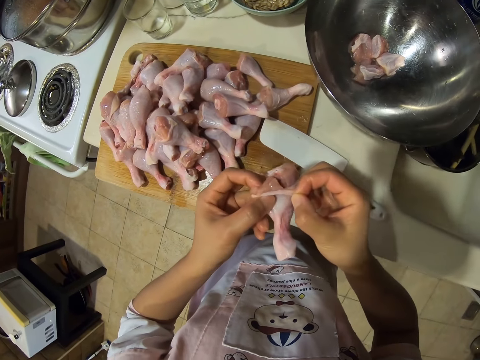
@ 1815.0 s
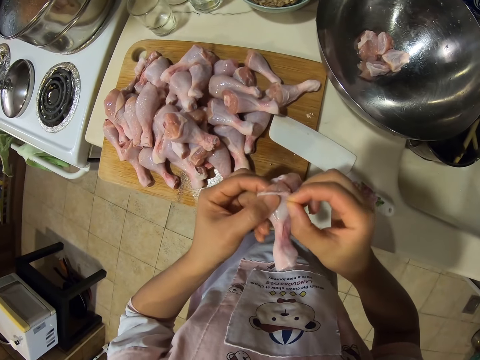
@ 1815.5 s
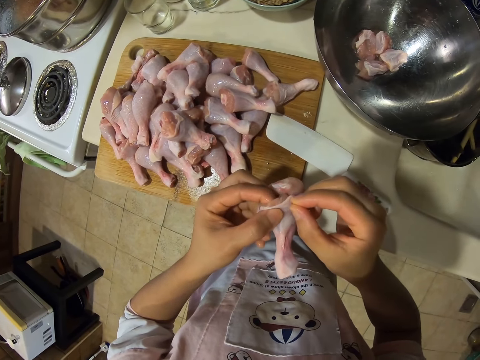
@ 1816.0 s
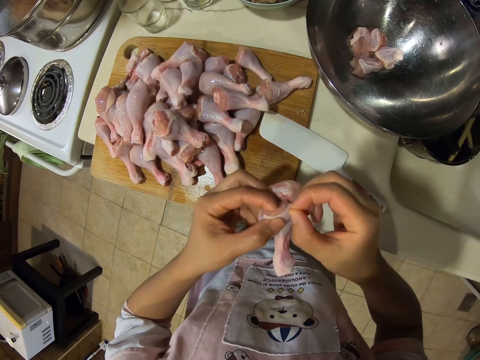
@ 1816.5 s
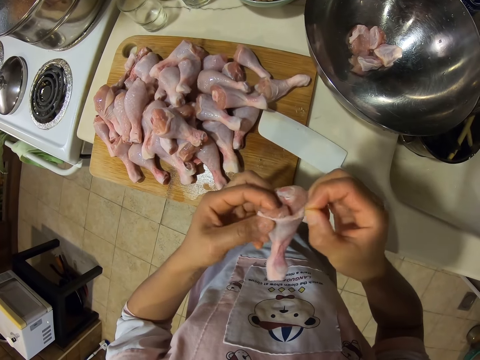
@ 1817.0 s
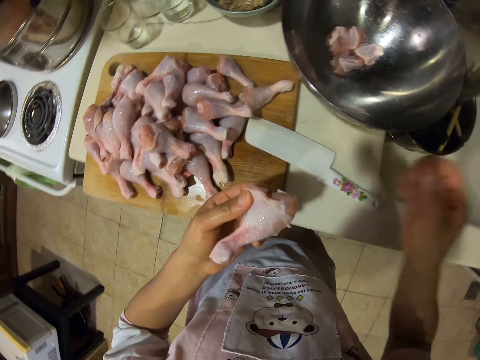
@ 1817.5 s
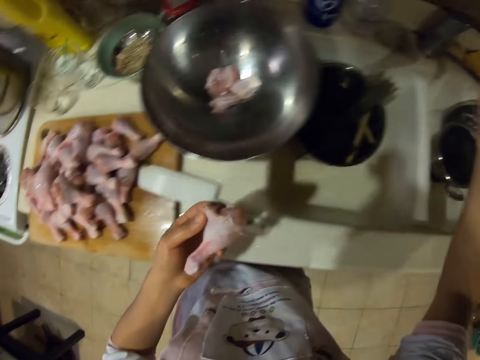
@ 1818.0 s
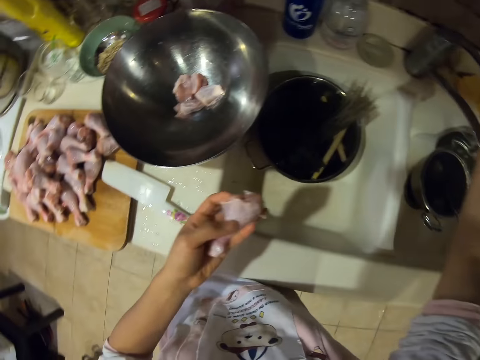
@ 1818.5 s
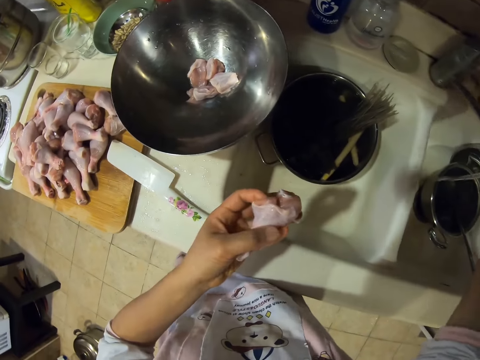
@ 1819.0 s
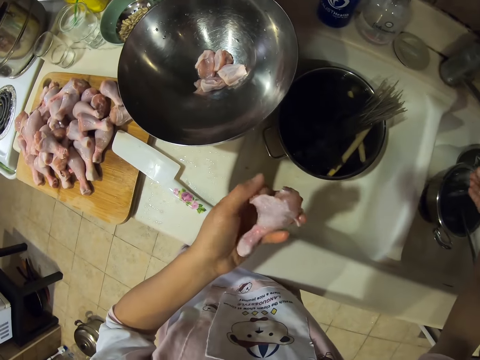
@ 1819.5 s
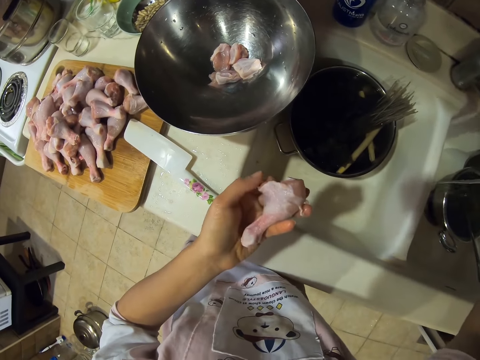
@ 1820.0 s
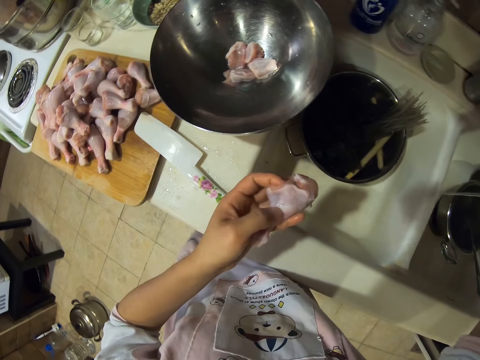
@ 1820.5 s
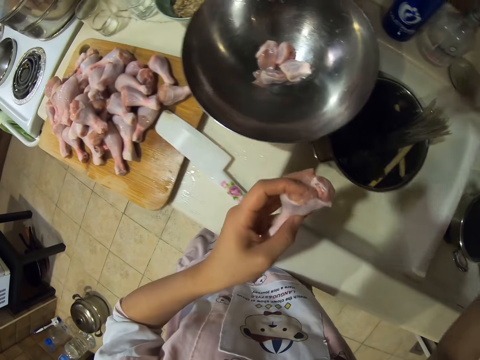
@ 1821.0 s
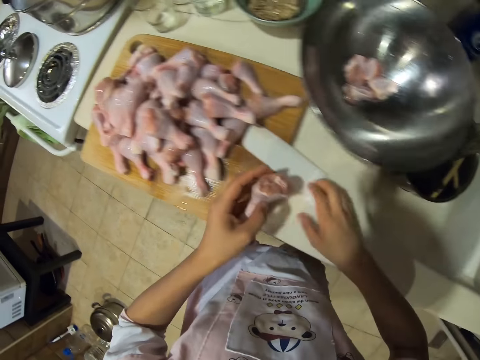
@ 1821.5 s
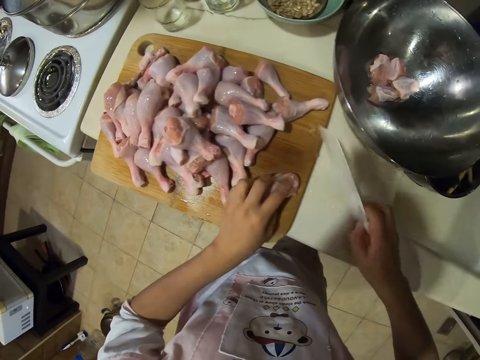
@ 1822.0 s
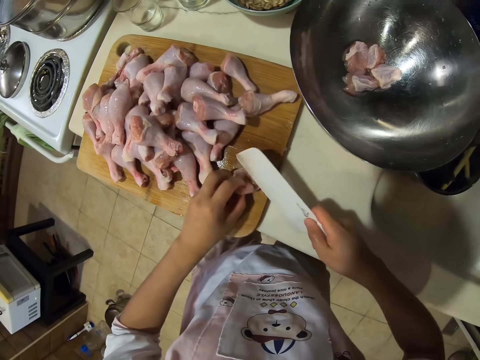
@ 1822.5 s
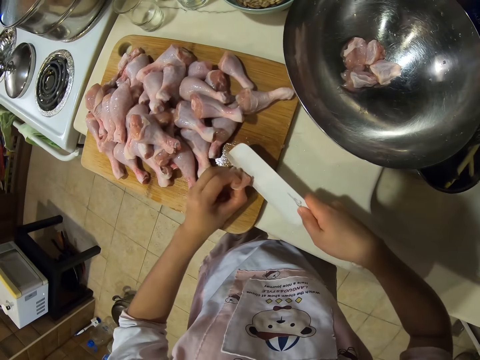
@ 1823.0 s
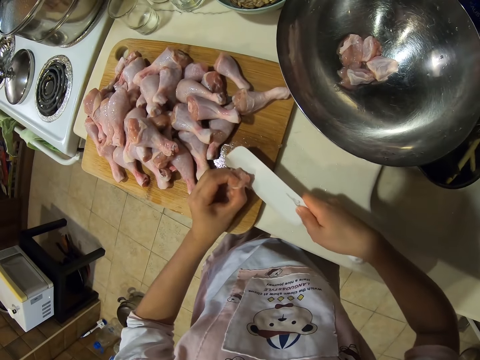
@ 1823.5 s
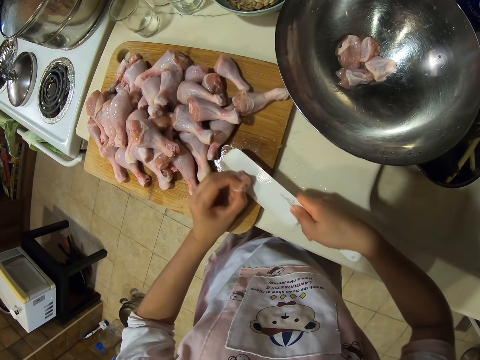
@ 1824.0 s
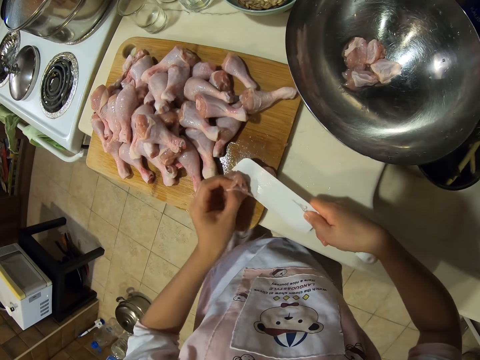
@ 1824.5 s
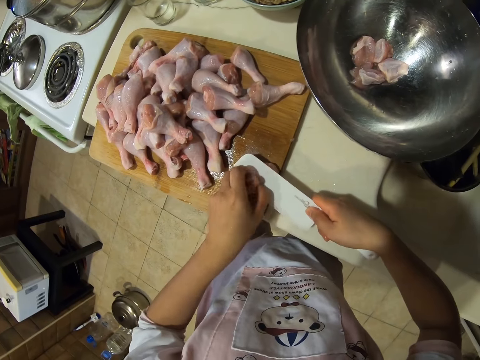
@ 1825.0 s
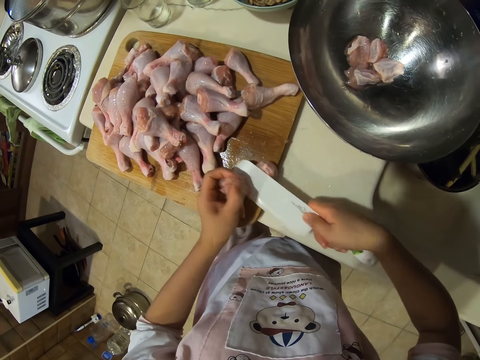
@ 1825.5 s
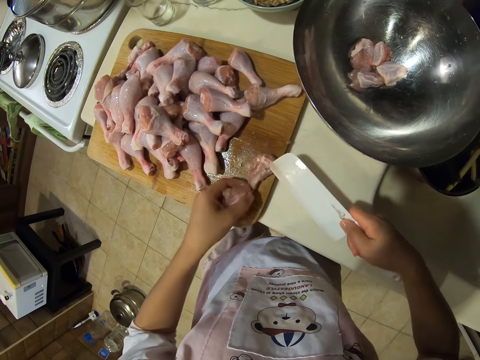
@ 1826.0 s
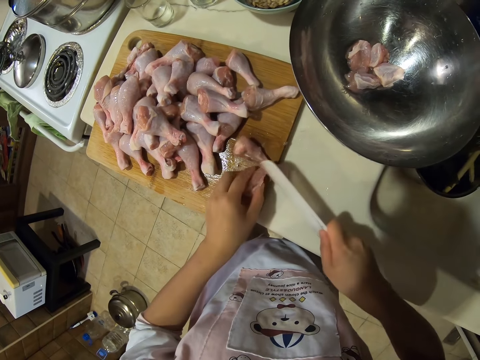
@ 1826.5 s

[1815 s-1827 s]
The camera wearer removes something from the raw chicken drumsticks. They rinse the hand. They cut the raw chicken drumsticks into small pieces. They debone the chicken drumstick.

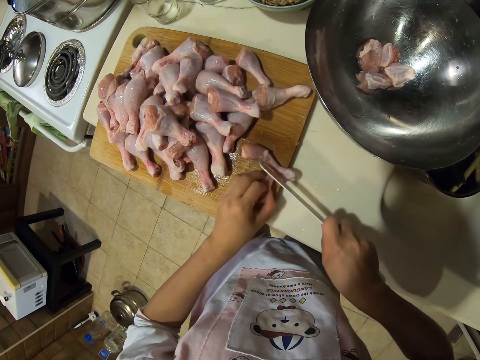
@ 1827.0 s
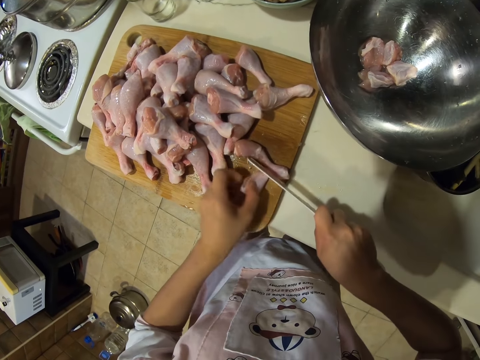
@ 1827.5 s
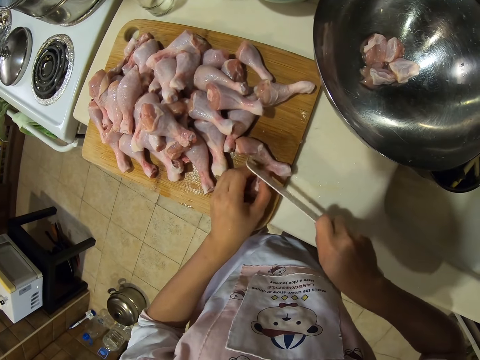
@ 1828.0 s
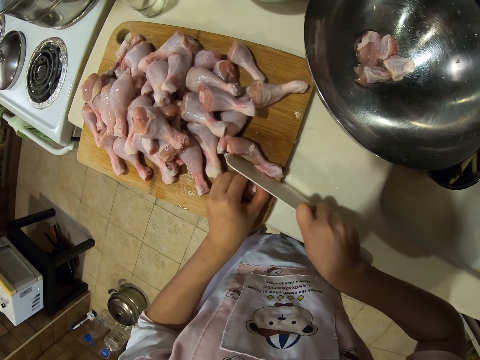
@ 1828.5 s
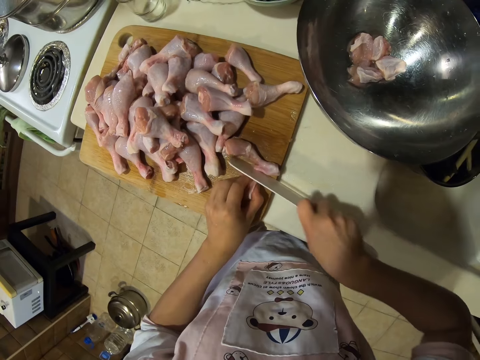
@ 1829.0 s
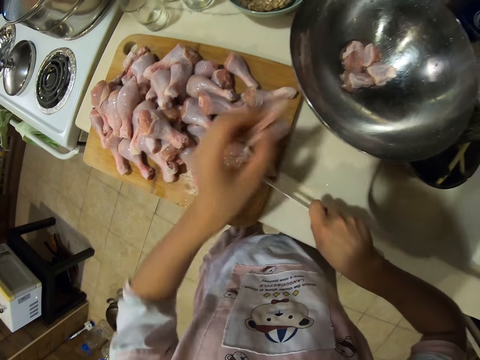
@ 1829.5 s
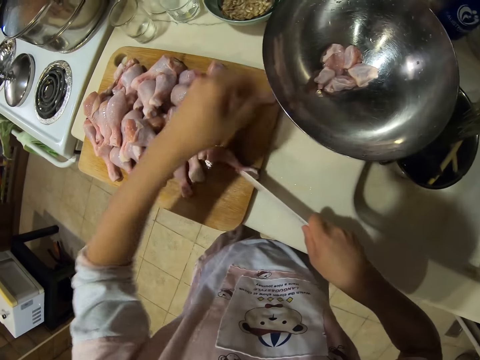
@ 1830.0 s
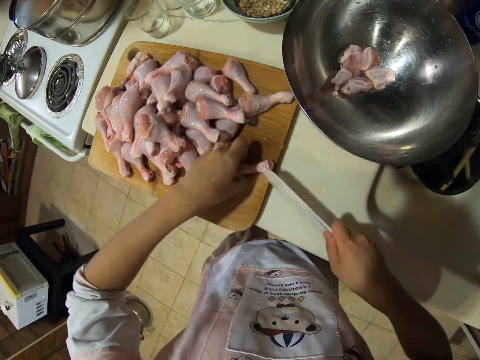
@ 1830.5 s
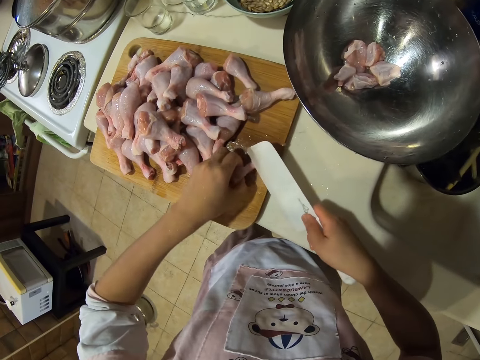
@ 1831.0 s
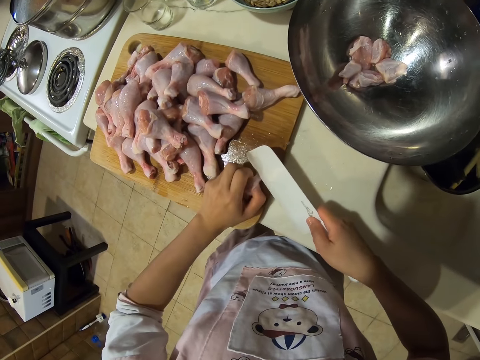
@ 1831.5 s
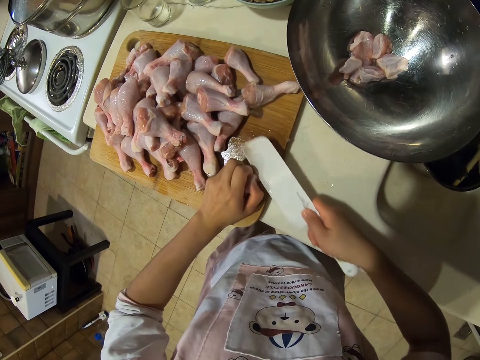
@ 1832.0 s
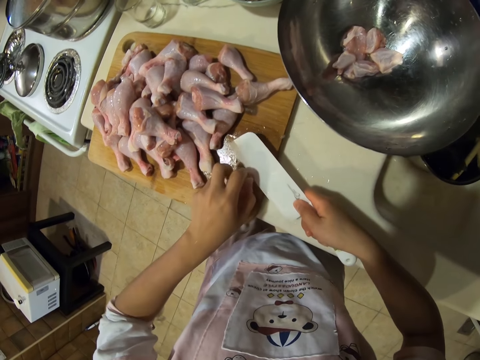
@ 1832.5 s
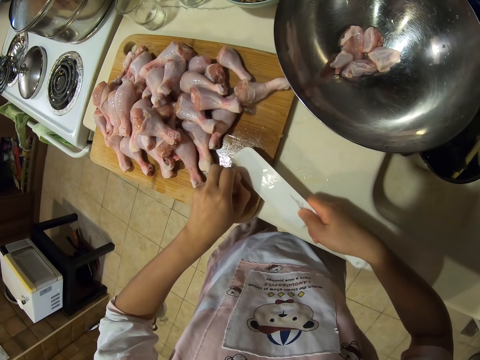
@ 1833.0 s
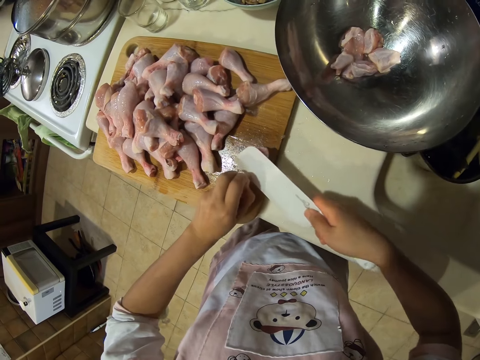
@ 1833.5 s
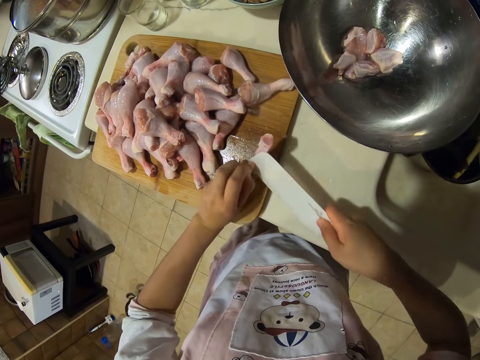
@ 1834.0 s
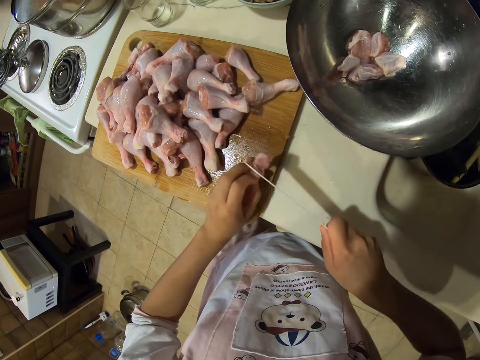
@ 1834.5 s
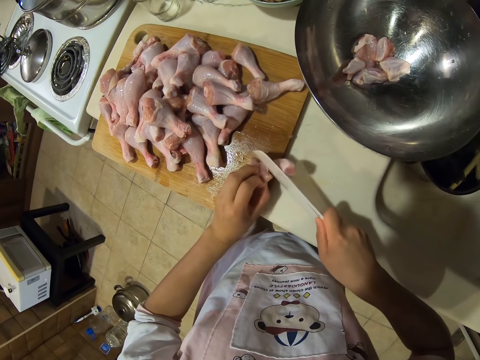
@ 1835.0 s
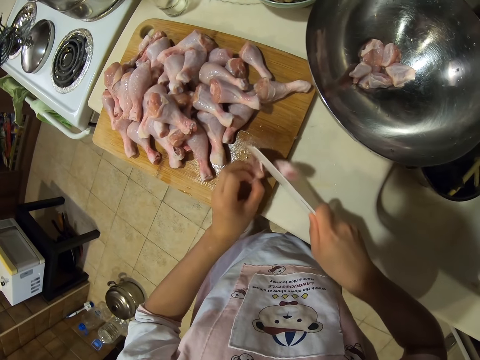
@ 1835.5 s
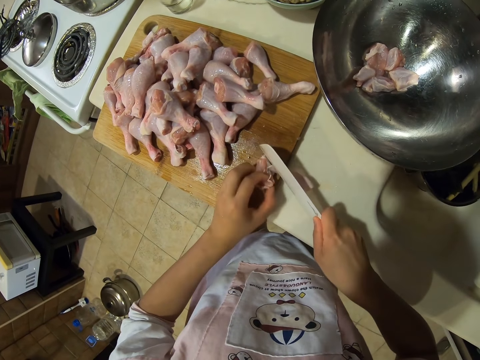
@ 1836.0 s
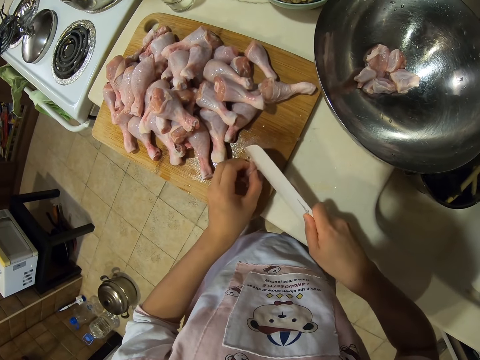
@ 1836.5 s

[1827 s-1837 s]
The camera wearer puts the raw chicken drumsticks to the bowl. They cut the raw chicken drumsticks into small pieces. They debone the chicken drumstick.

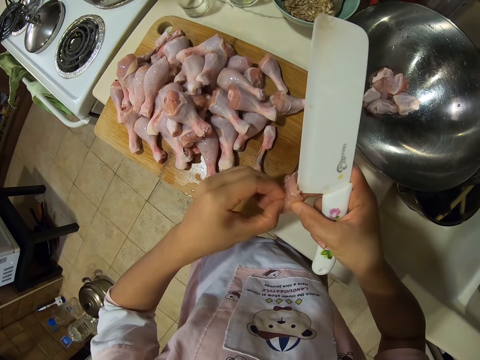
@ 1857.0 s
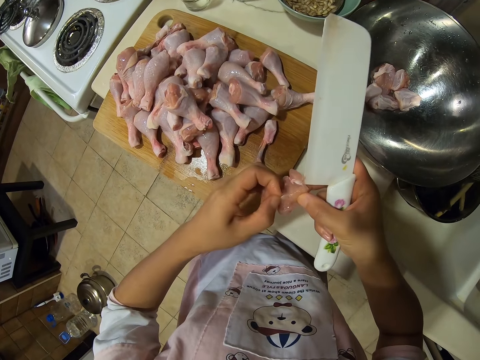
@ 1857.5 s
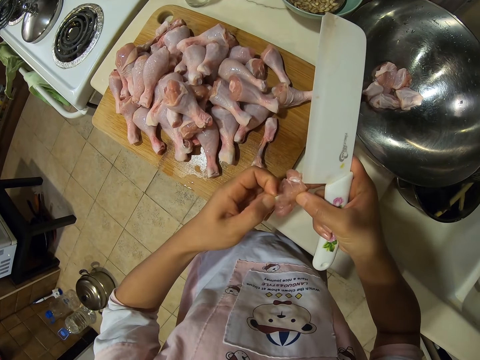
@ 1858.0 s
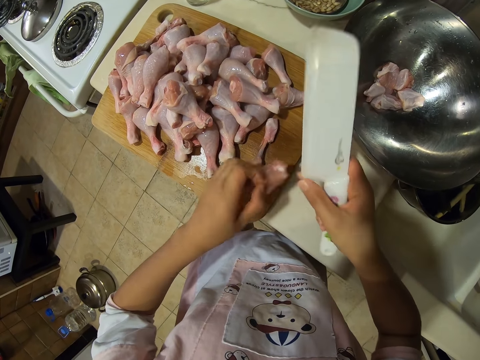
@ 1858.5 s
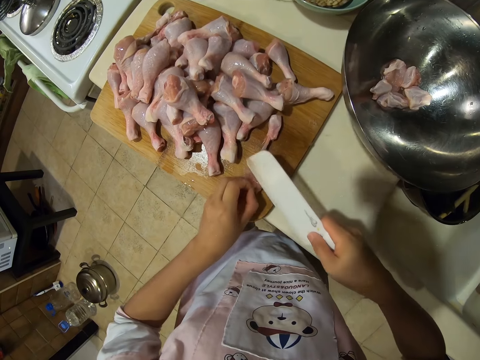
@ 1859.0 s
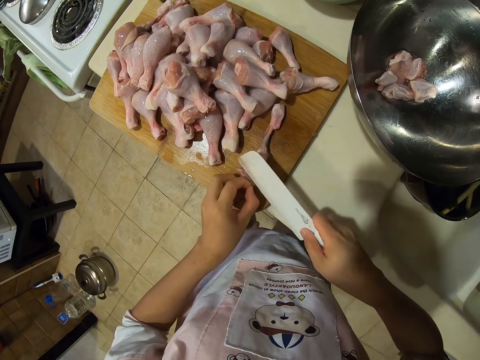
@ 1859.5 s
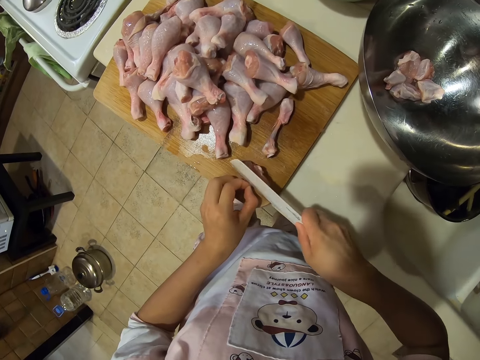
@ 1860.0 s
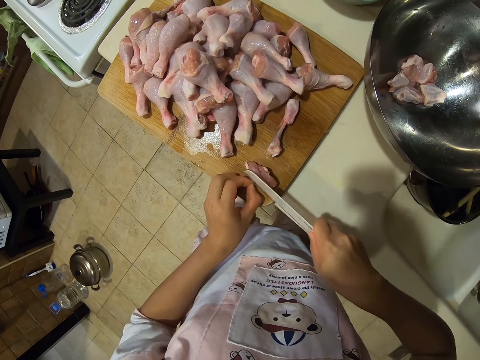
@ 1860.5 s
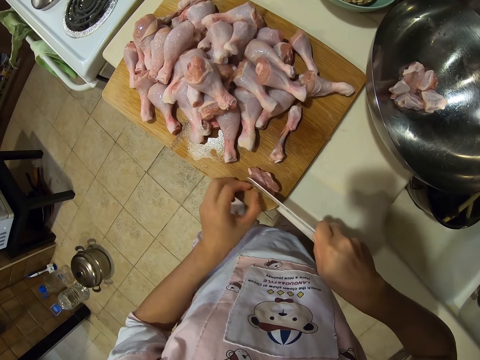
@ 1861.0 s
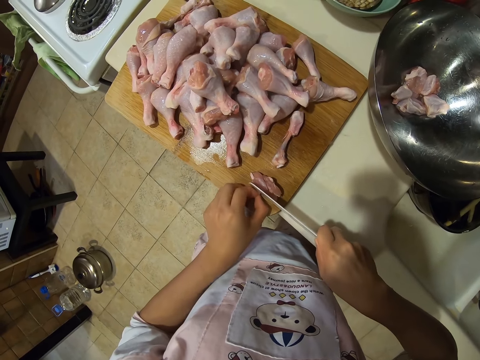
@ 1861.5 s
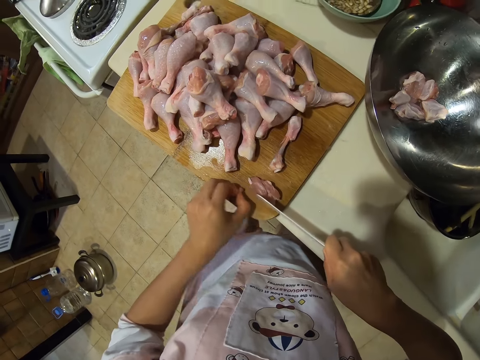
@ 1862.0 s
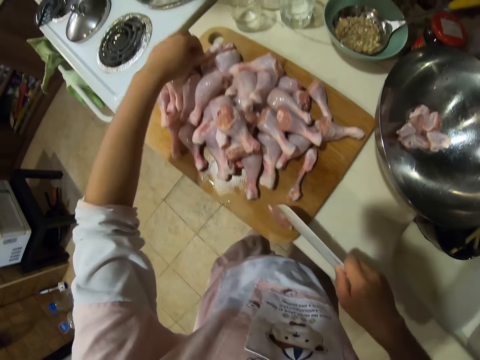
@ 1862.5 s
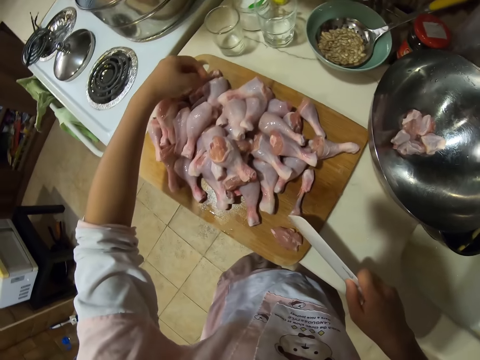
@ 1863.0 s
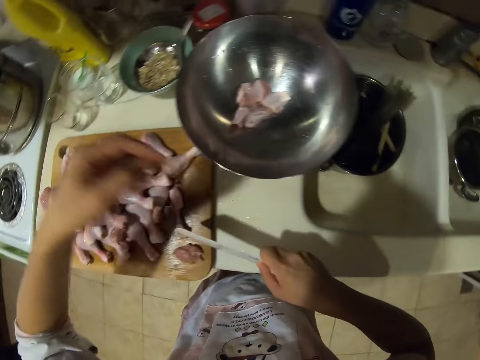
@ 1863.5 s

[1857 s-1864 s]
The camera wearer cuts something from the chicken meat.
